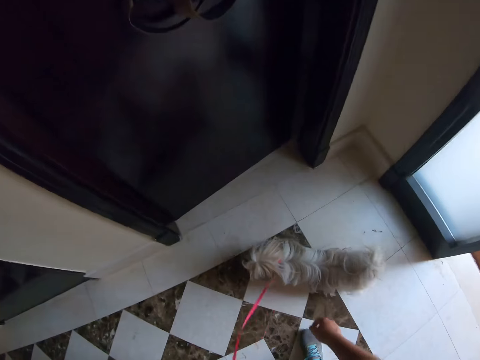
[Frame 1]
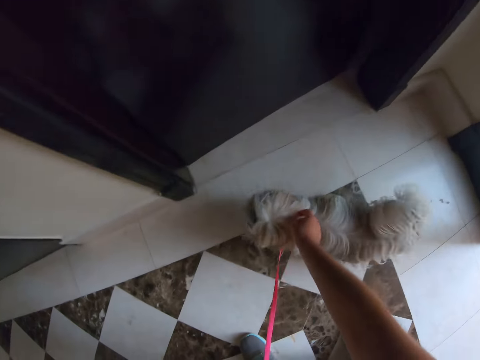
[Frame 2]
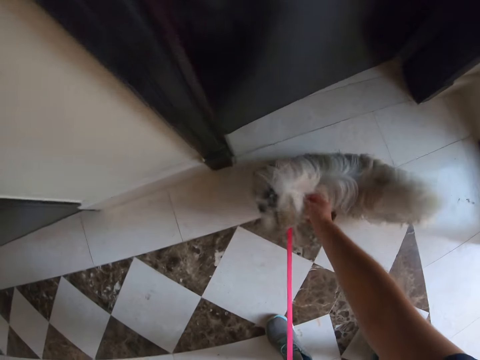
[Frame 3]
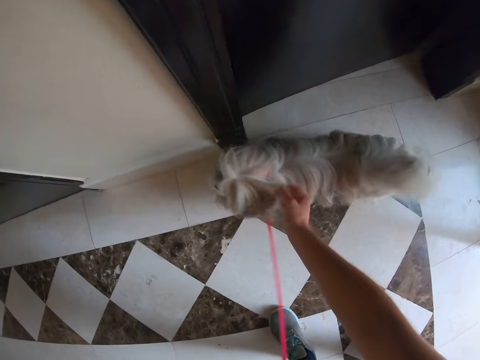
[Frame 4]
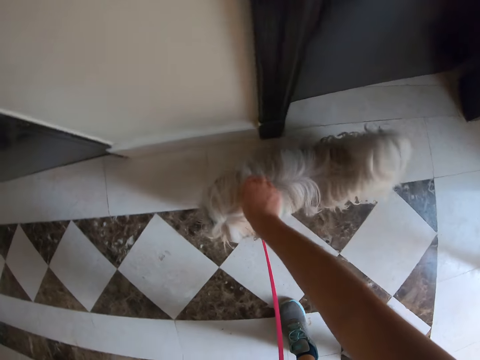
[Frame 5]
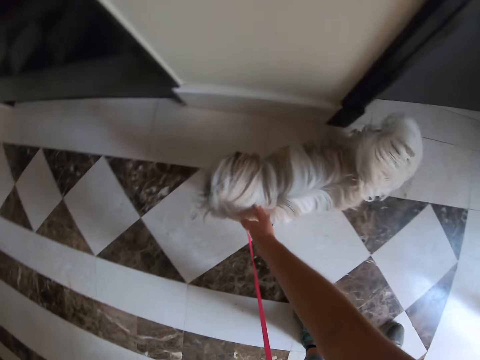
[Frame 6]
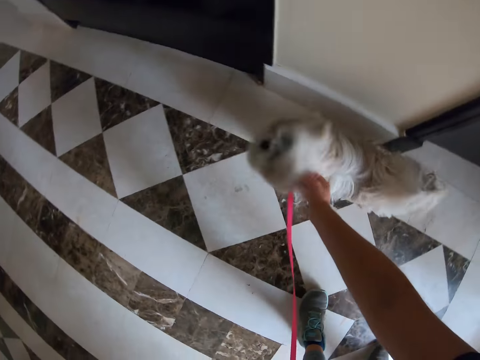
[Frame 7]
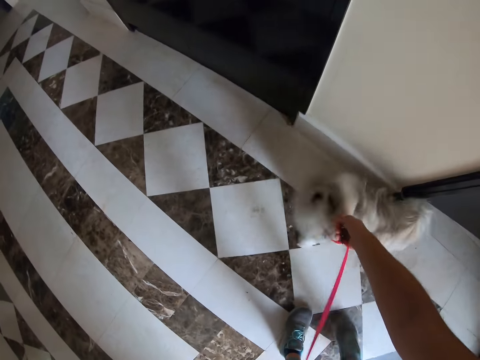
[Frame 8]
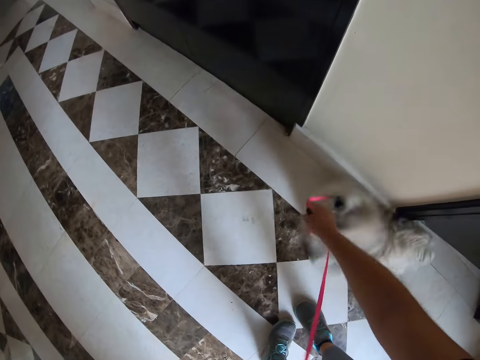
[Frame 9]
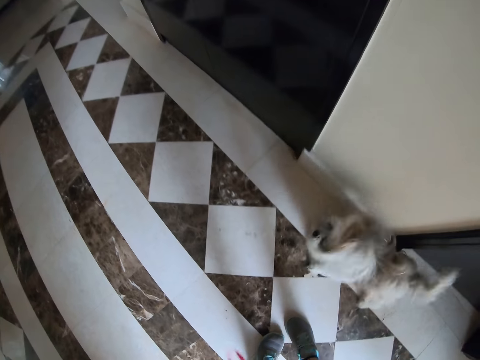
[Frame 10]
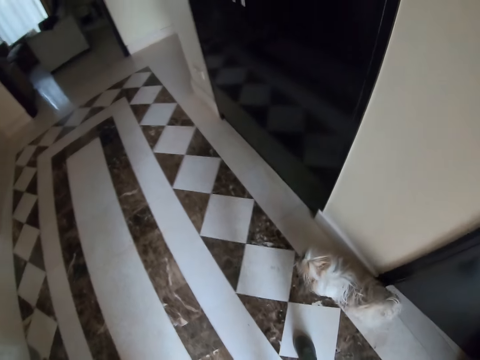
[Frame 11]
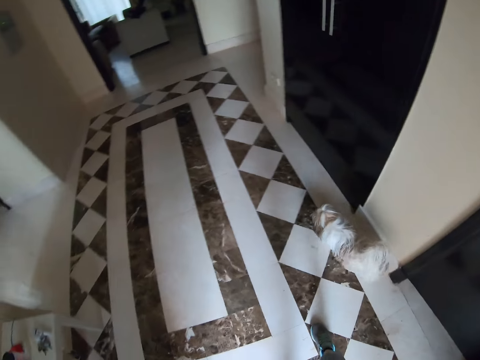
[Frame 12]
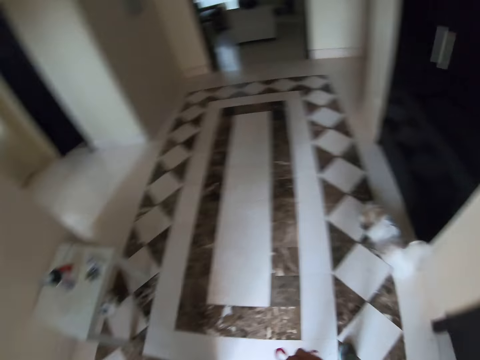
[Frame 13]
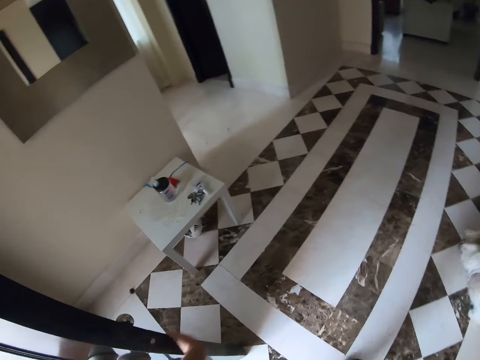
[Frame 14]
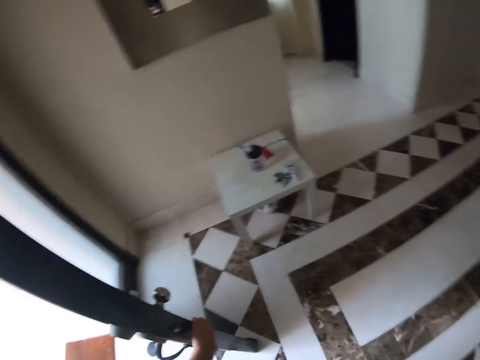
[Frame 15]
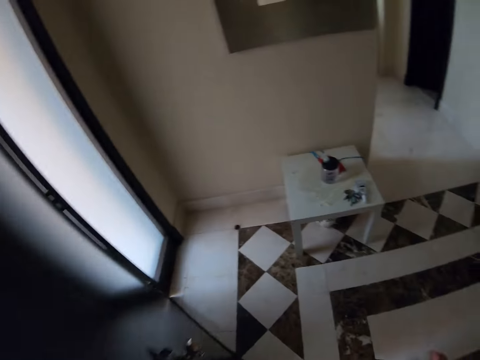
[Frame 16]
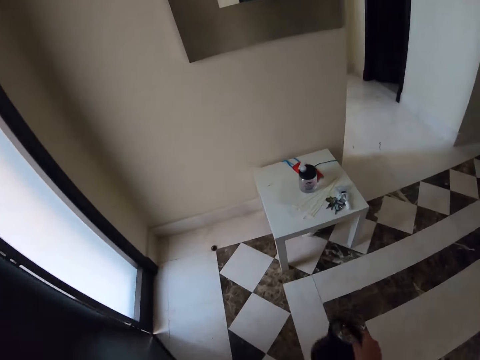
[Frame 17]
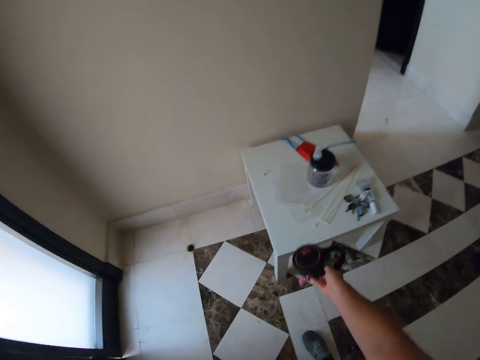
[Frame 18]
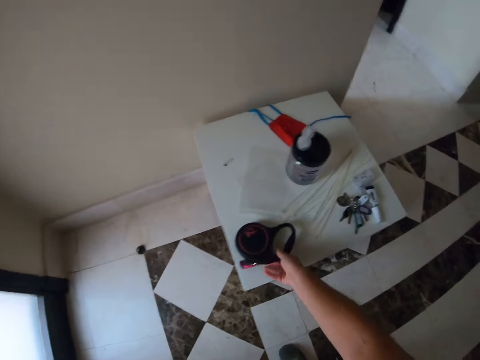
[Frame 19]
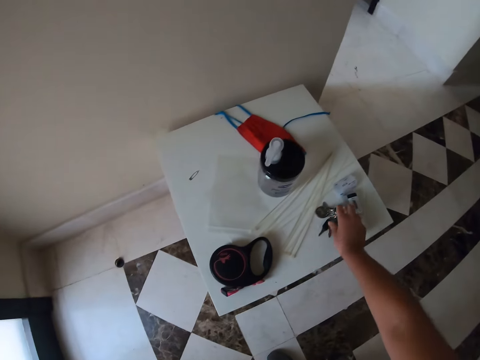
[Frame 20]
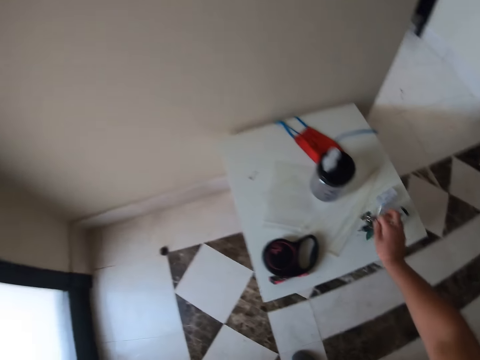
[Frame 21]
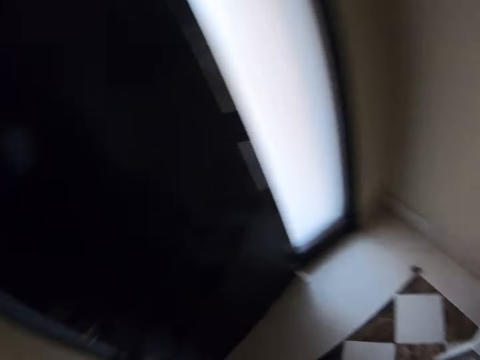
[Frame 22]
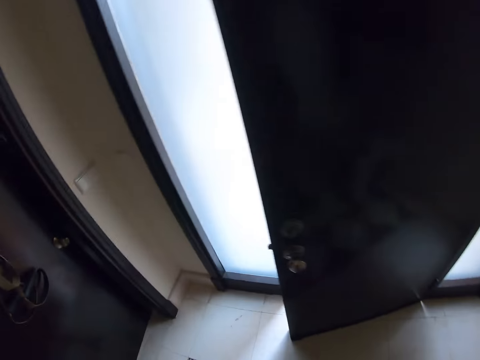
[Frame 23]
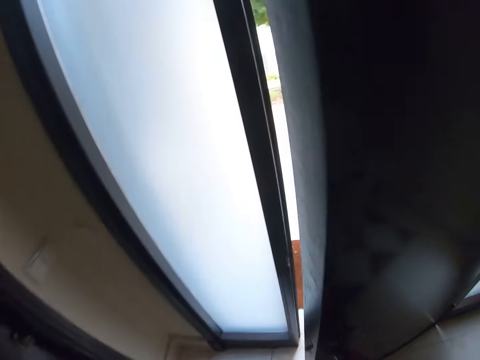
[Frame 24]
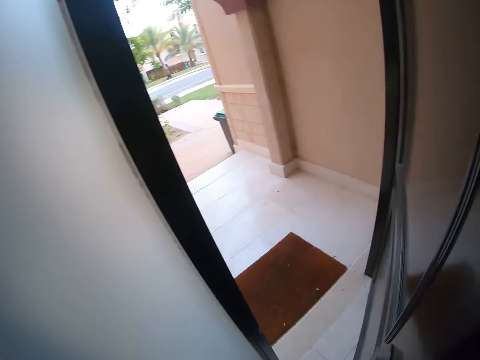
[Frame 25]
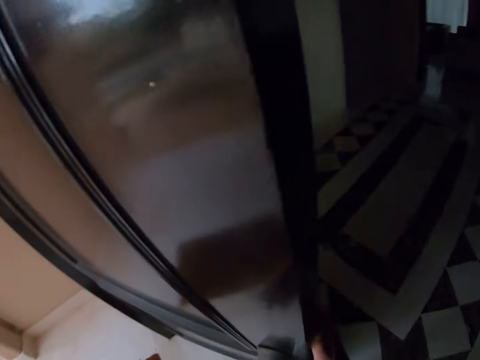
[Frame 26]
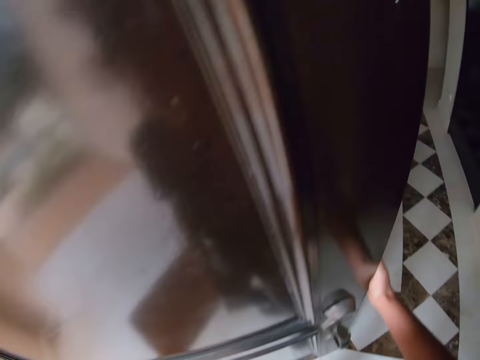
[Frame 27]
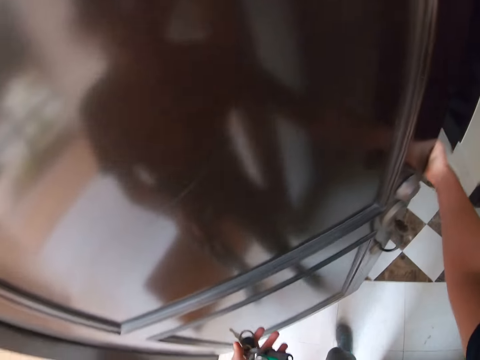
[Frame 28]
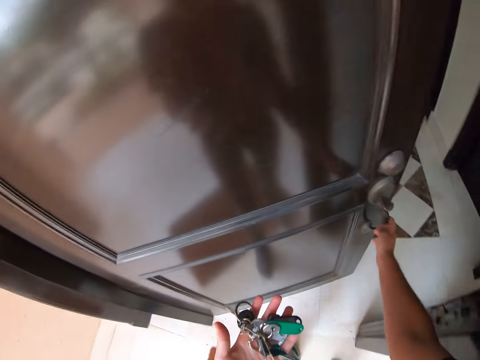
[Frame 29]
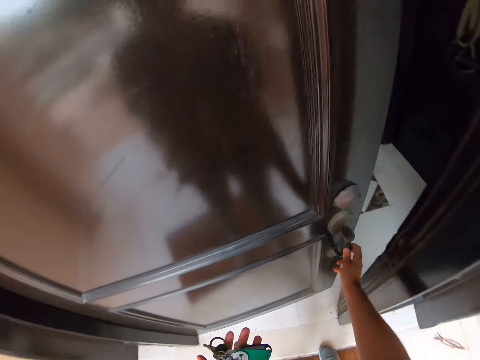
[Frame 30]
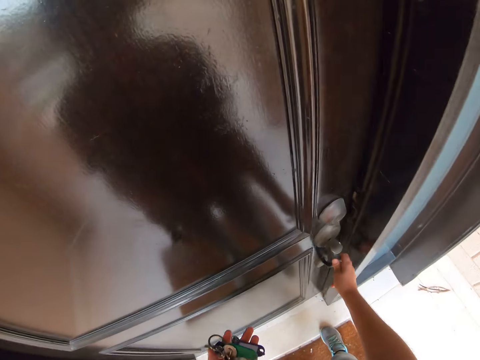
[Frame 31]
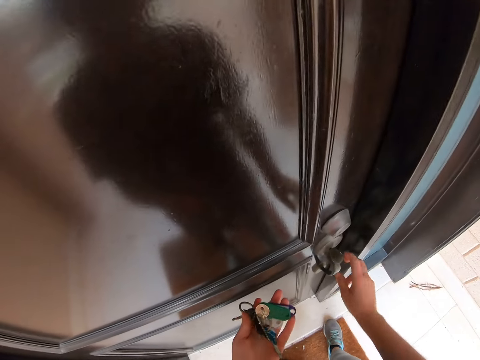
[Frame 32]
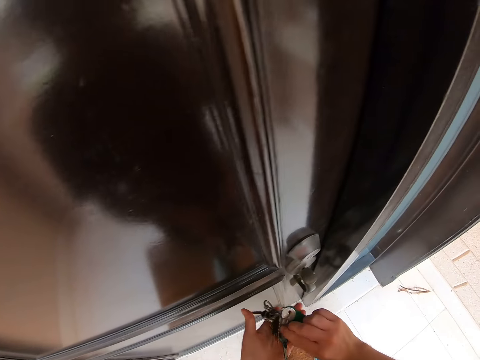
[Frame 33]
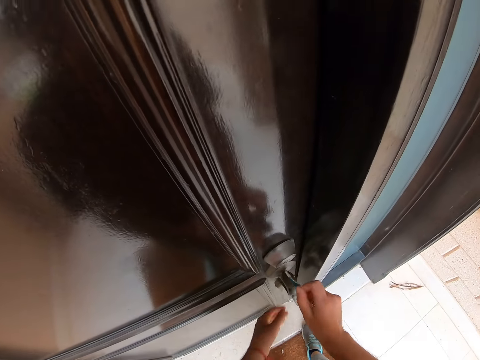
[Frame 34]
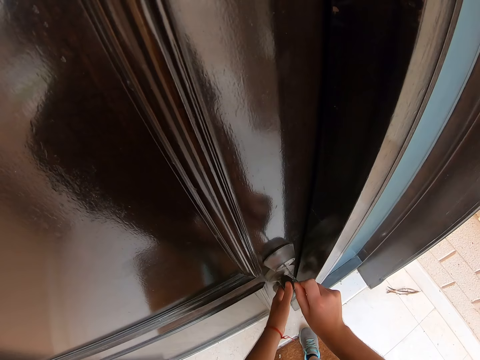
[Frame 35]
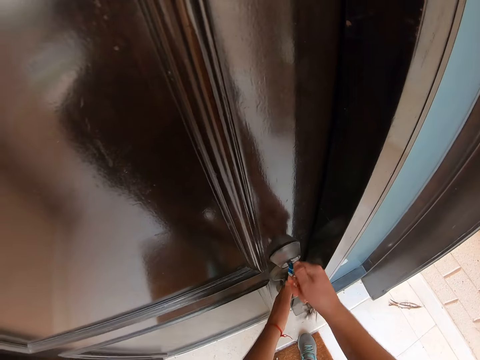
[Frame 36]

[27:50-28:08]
The camera wearer removes the bungee leash from the pet dog's neck. They move around the room, close the door, and place the leash on the table. They pick up the keys. They move around the room. They open the door in a room. They close the door.

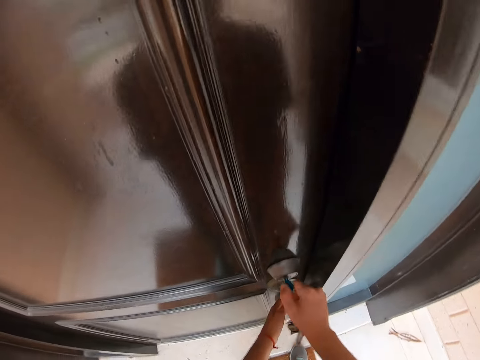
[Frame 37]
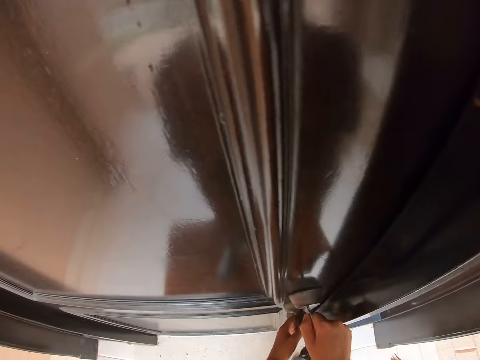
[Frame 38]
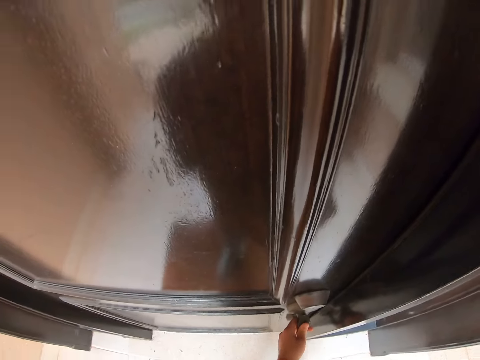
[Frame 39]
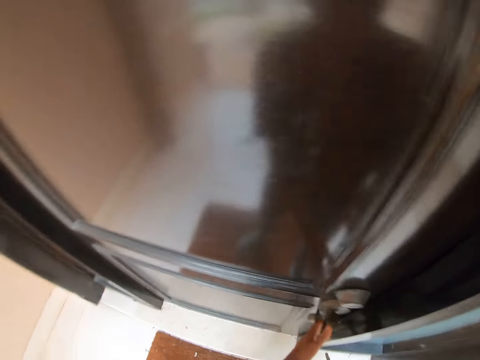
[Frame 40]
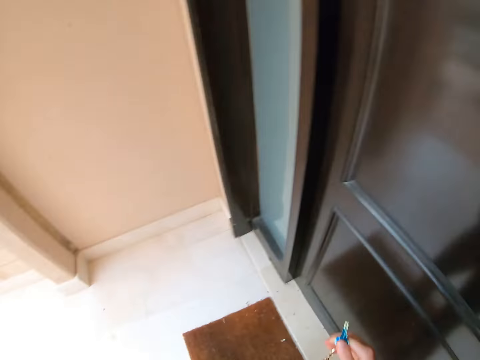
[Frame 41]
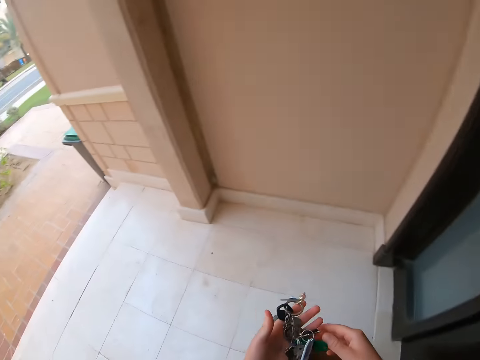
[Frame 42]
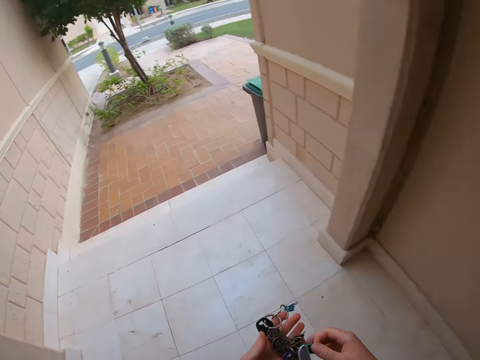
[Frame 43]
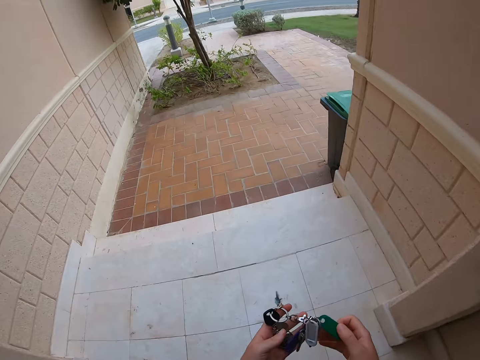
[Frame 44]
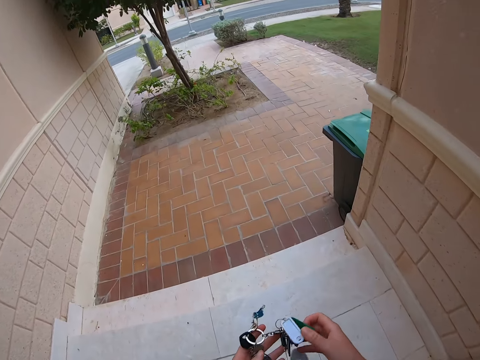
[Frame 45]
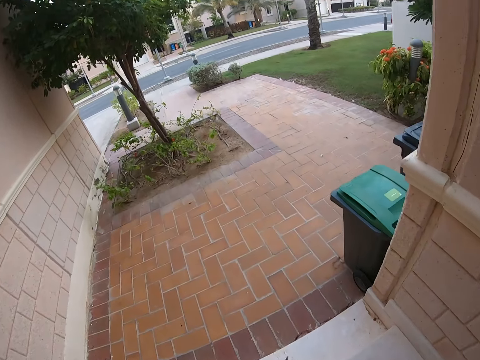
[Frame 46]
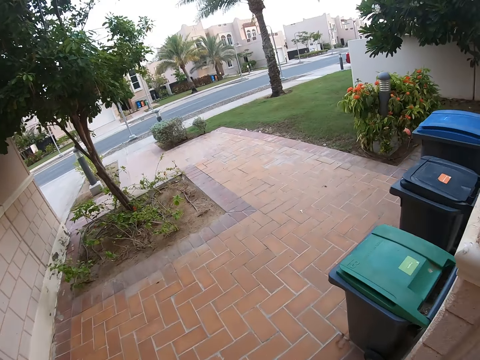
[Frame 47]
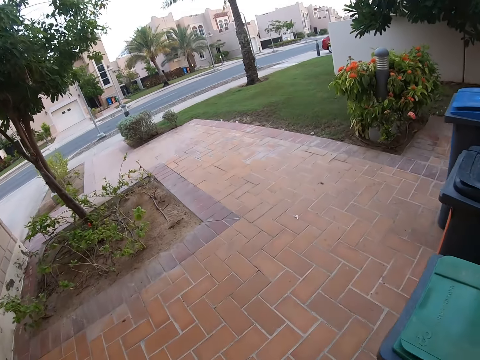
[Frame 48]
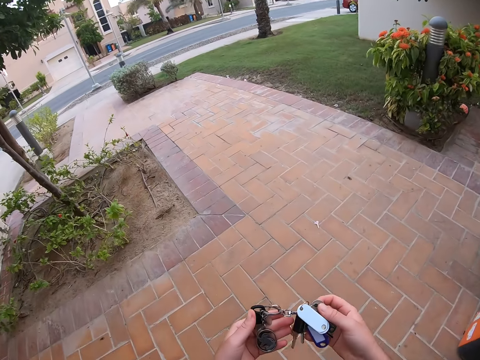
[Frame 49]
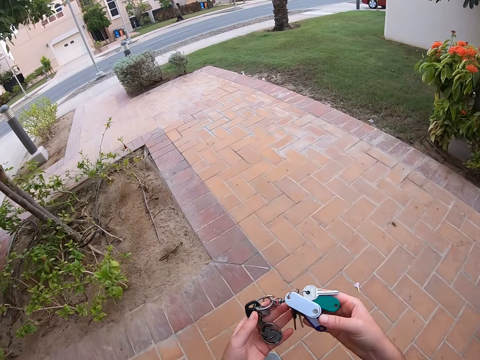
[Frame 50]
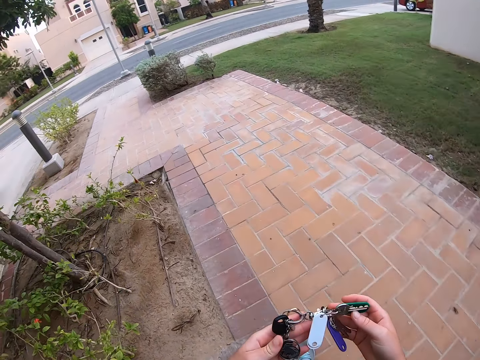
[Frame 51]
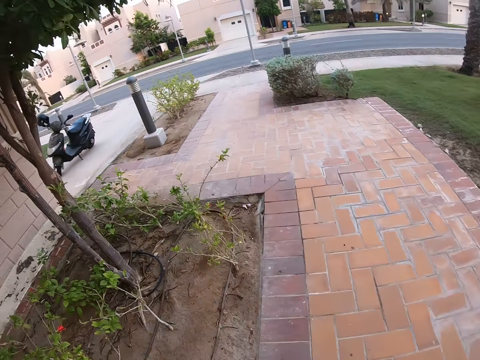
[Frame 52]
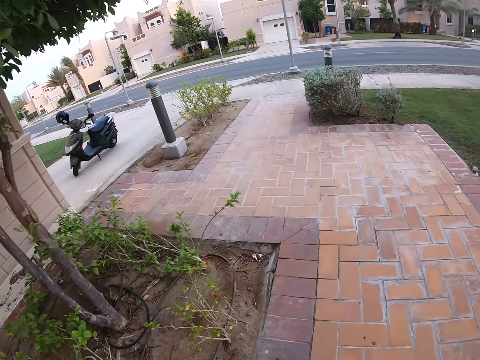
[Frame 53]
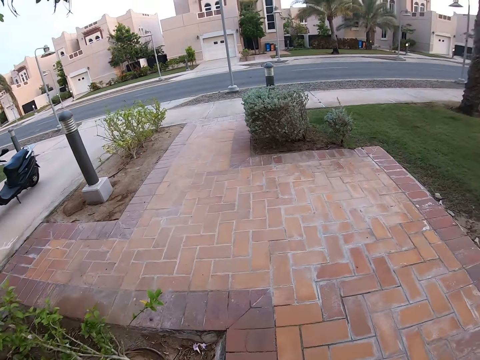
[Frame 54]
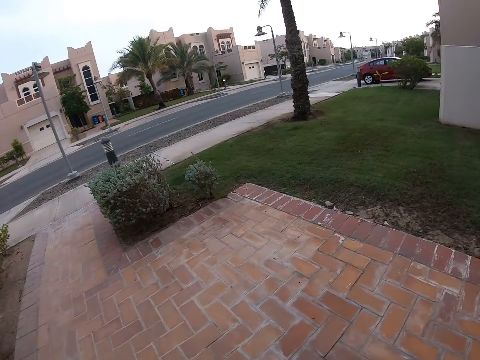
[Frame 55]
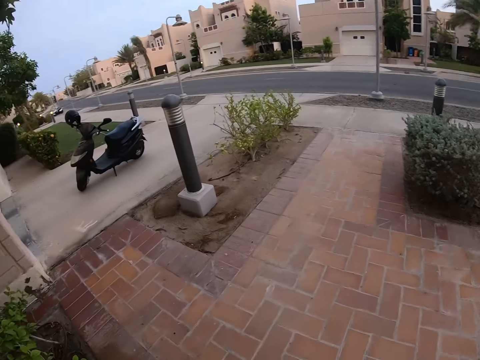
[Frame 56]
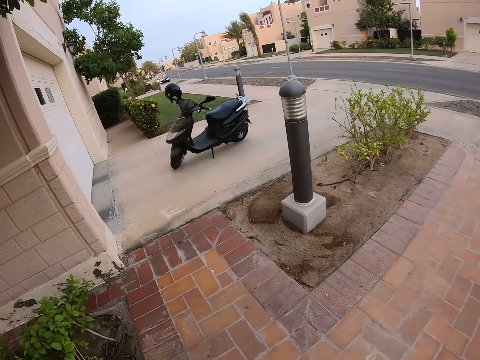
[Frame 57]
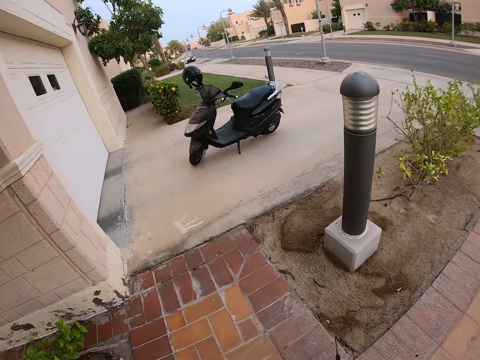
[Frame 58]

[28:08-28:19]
The camera wearer closes the door with a key. They move around, move out of the room, and hold the keys.
